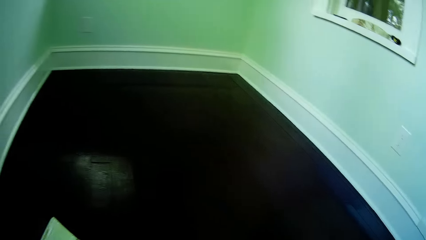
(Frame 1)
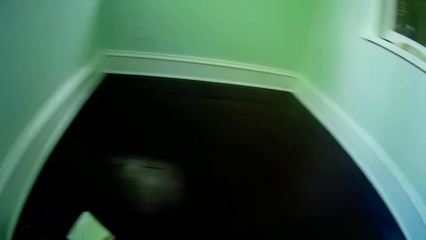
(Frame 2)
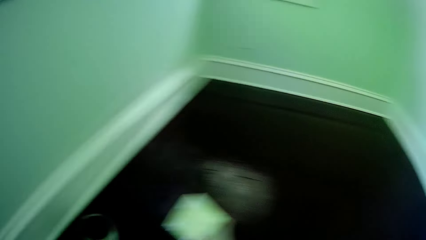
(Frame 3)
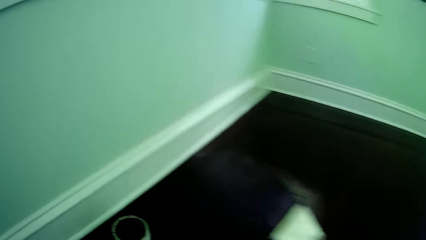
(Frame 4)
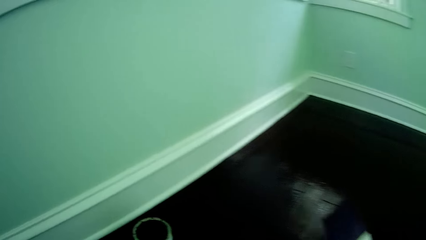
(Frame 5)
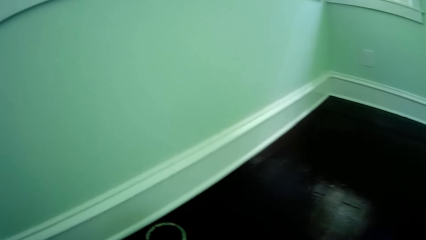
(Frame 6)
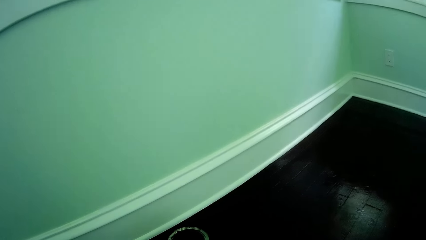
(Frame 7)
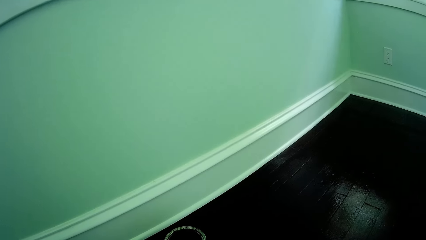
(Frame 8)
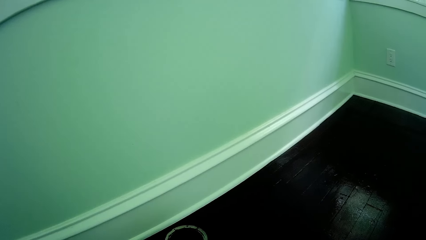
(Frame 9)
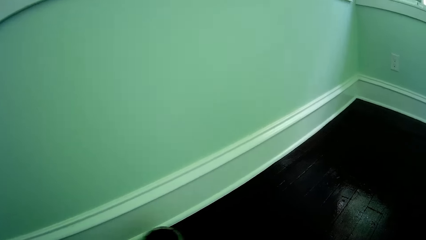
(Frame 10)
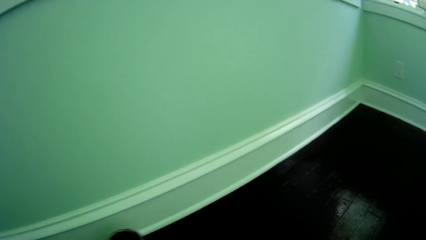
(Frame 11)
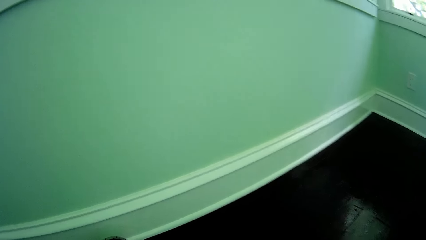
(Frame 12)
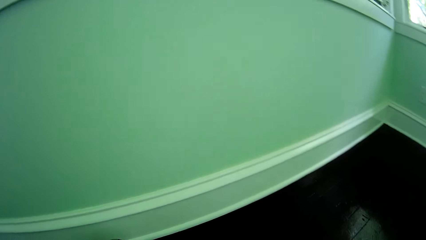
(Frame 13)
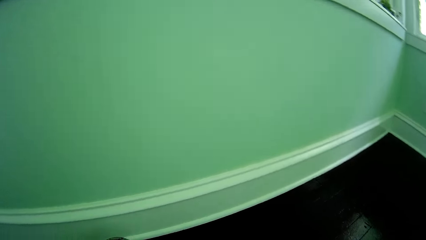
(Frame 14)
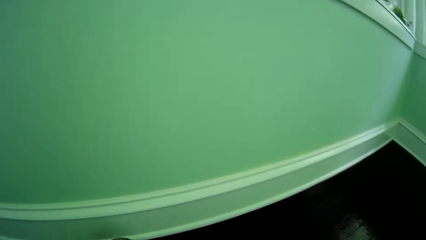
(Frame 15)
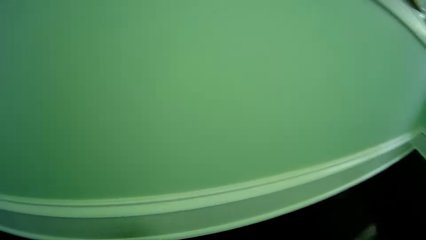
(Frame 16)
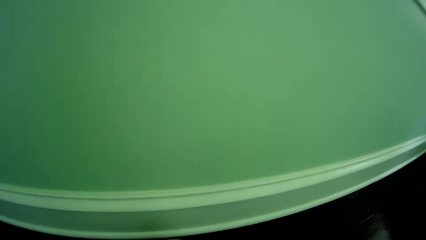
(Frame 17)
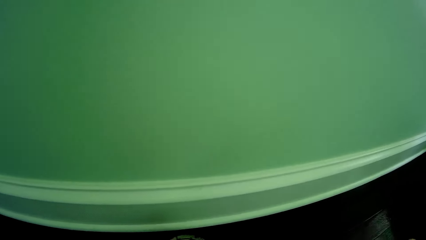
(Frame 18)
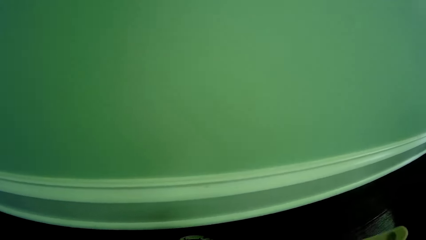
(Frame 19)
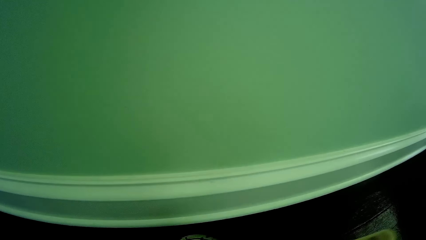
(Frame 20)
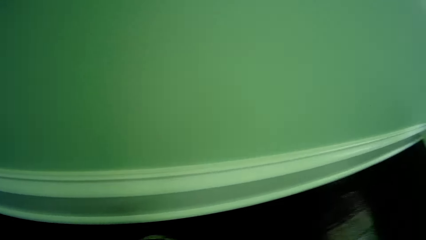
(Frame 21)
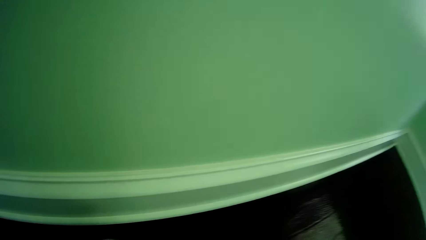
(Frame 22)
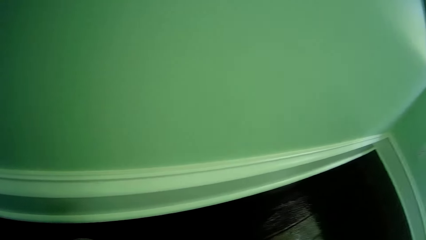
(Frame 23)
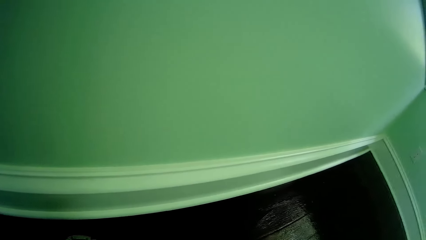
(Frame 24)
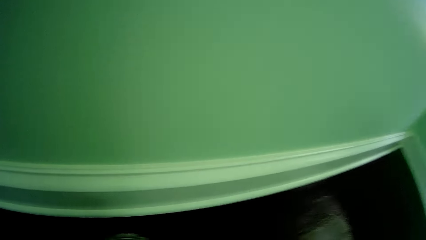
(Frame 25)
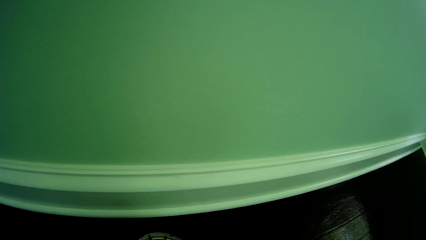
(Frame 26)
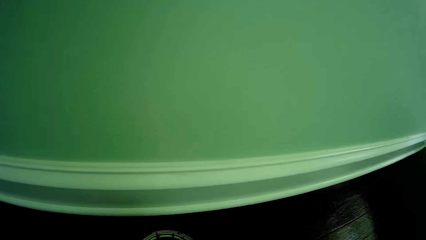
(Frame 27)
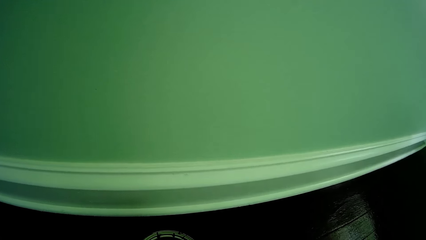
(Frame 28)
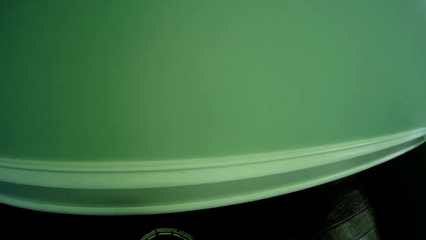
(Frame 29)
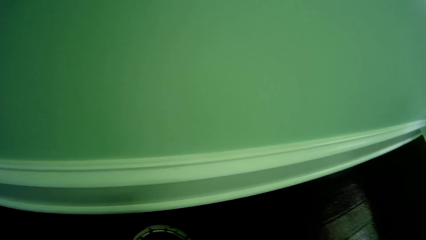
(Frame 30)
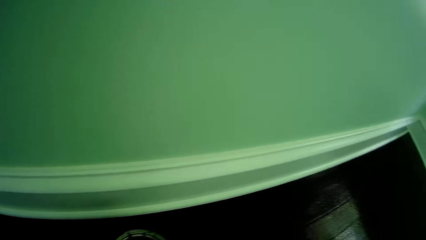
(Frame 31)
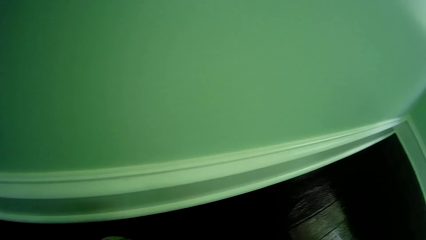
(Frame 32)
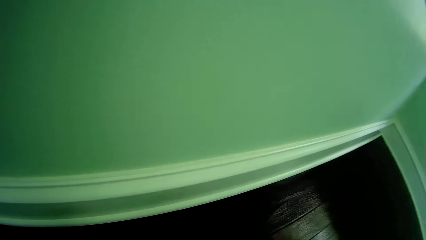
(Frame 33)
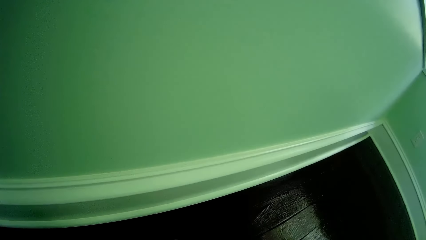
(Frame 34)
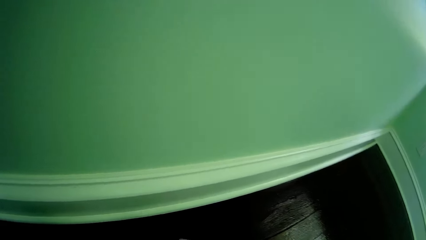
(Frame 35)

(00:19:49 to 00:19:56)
The camera wearer moves the can of rust paint on the apartment floor with his left hand.

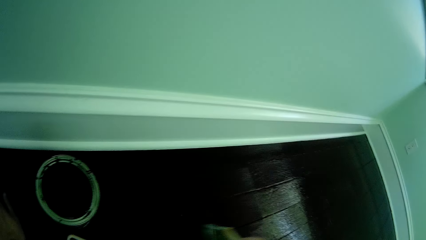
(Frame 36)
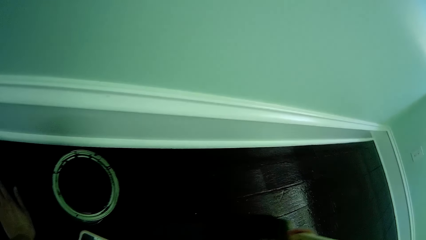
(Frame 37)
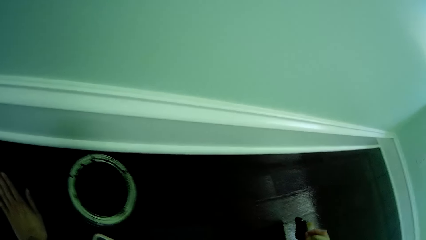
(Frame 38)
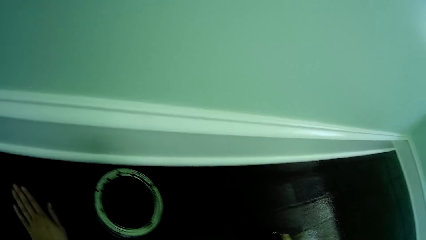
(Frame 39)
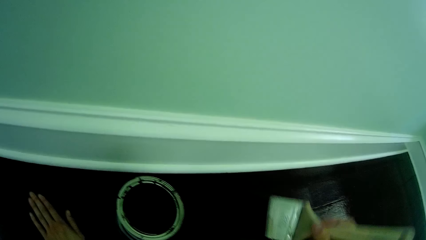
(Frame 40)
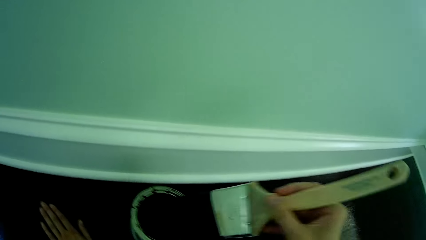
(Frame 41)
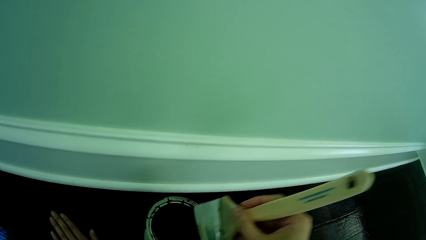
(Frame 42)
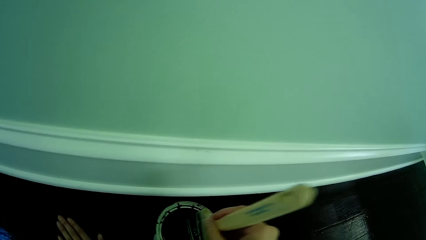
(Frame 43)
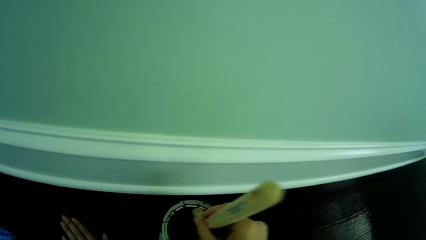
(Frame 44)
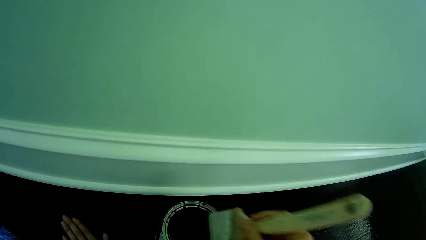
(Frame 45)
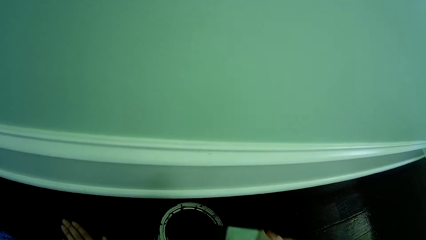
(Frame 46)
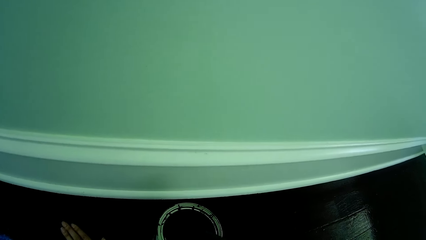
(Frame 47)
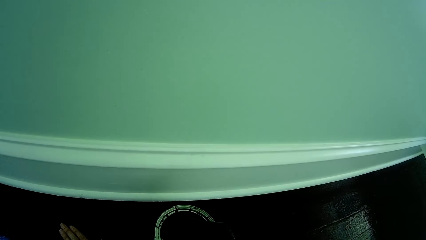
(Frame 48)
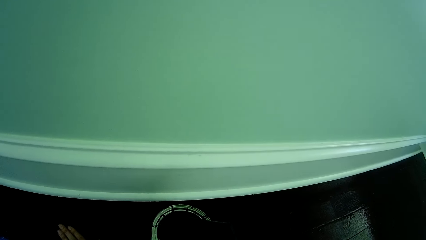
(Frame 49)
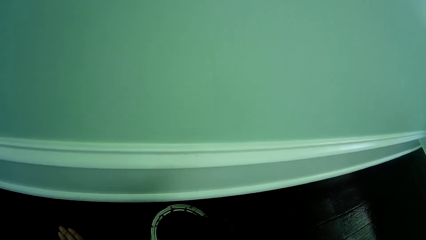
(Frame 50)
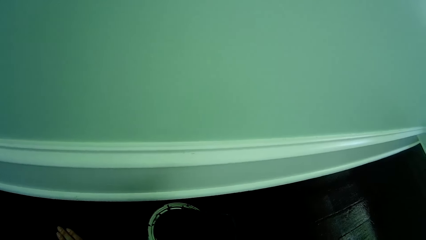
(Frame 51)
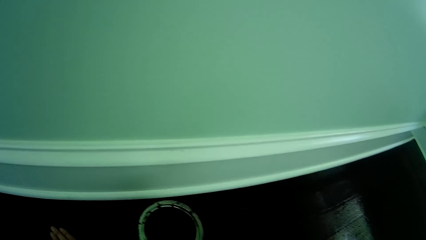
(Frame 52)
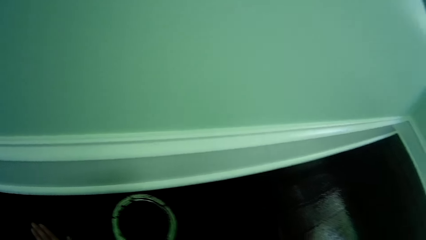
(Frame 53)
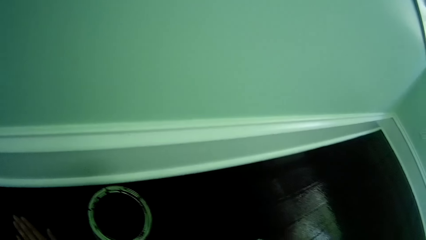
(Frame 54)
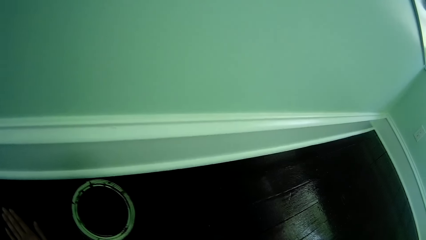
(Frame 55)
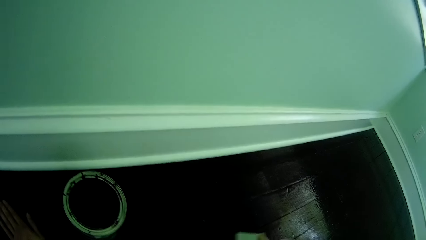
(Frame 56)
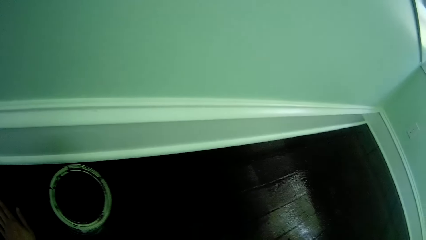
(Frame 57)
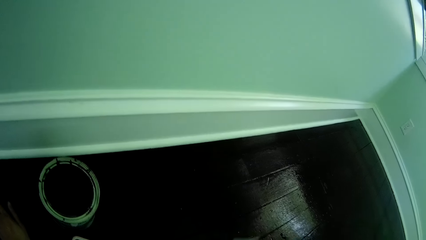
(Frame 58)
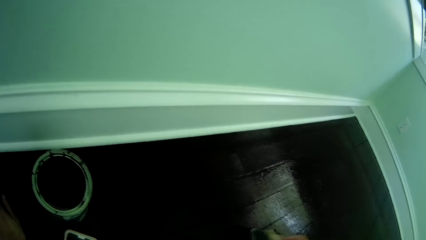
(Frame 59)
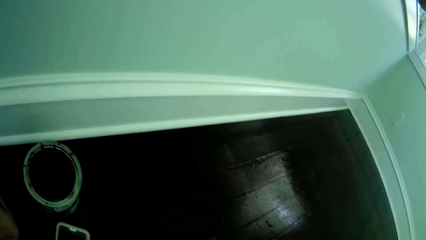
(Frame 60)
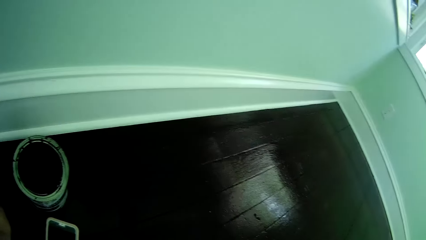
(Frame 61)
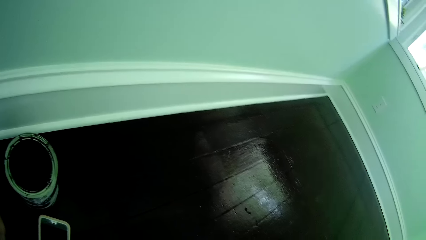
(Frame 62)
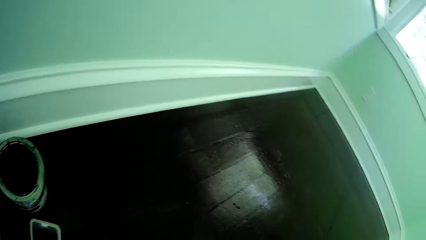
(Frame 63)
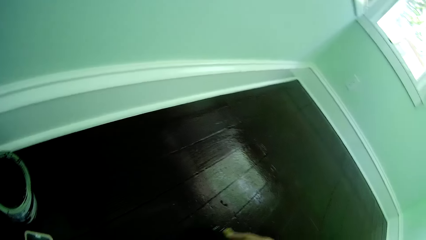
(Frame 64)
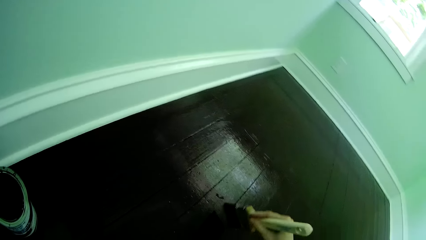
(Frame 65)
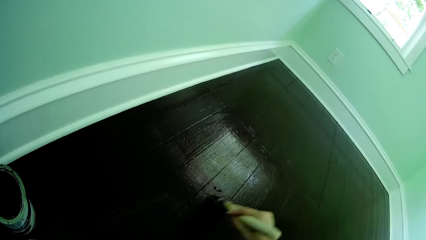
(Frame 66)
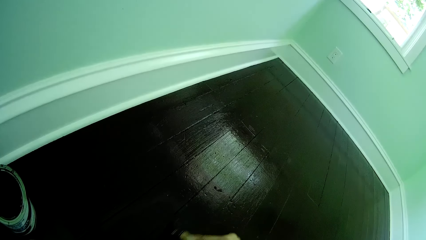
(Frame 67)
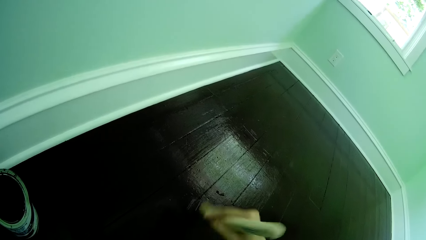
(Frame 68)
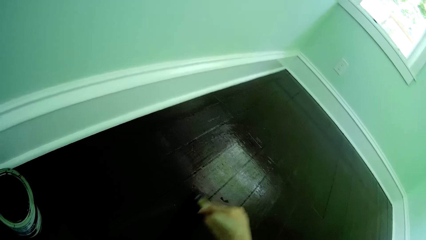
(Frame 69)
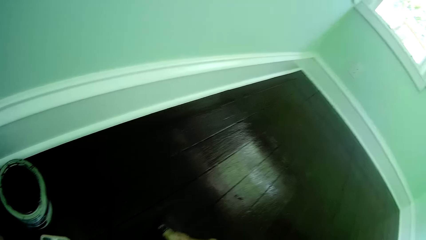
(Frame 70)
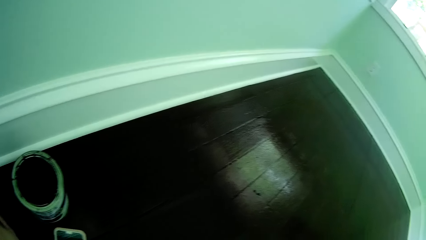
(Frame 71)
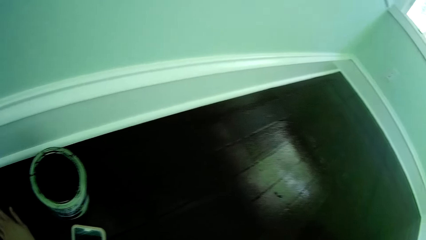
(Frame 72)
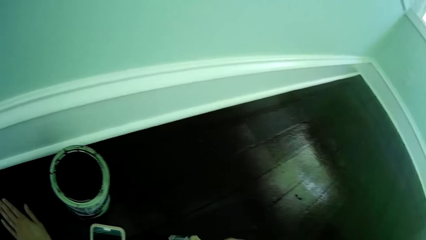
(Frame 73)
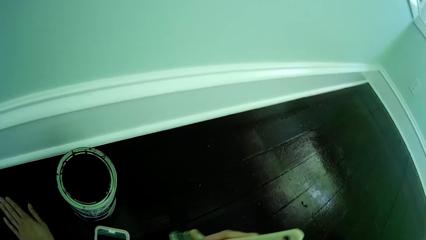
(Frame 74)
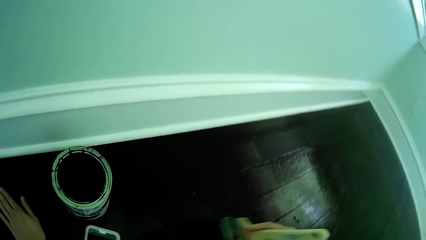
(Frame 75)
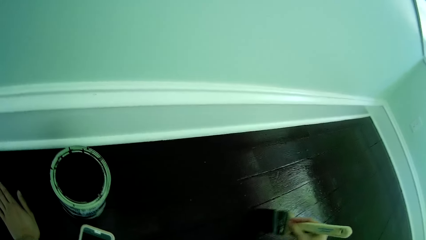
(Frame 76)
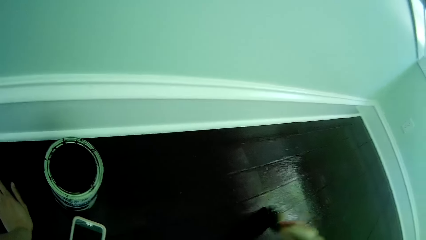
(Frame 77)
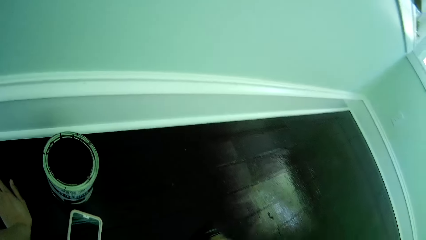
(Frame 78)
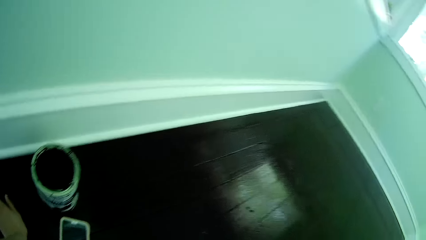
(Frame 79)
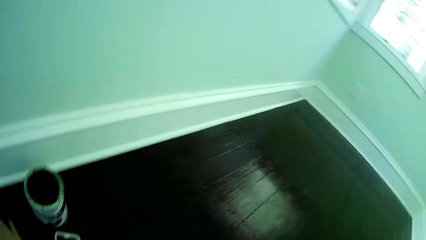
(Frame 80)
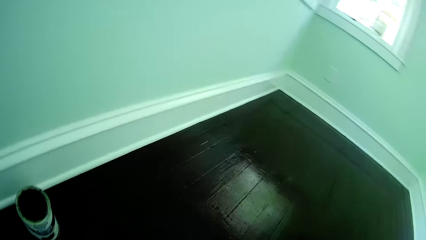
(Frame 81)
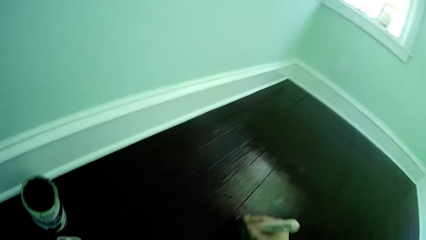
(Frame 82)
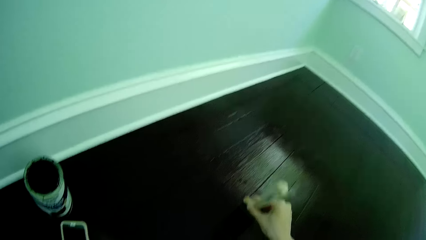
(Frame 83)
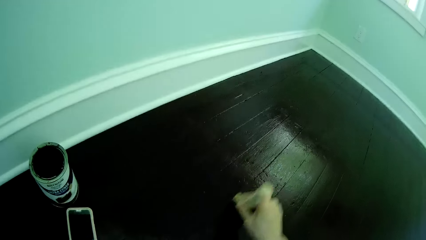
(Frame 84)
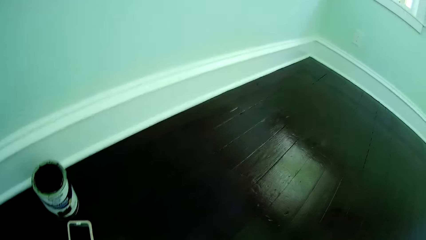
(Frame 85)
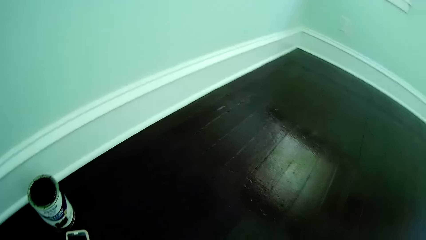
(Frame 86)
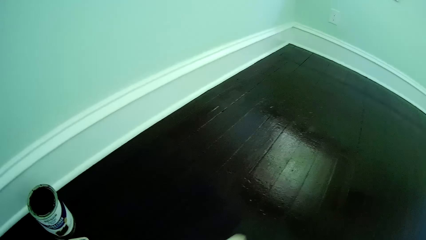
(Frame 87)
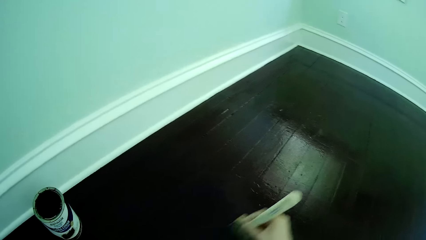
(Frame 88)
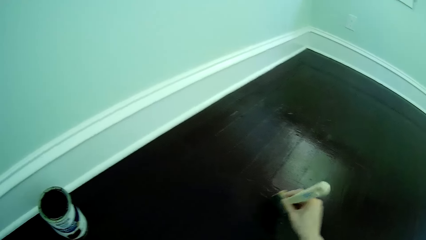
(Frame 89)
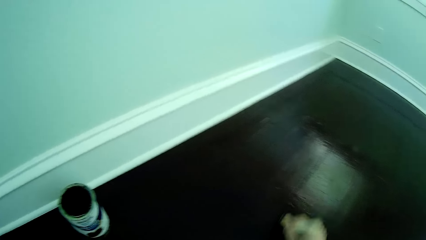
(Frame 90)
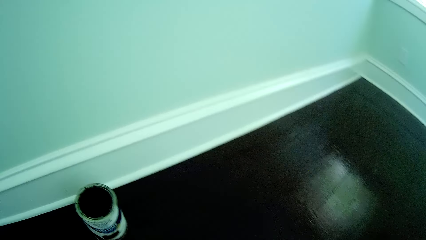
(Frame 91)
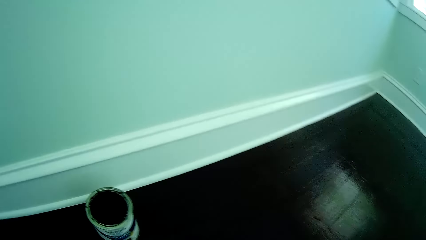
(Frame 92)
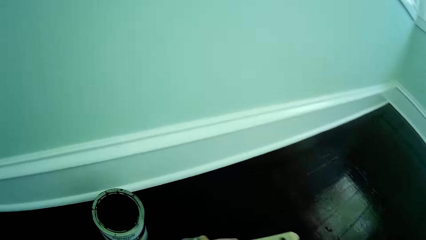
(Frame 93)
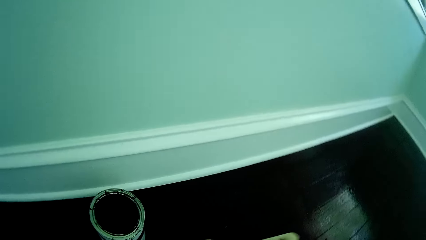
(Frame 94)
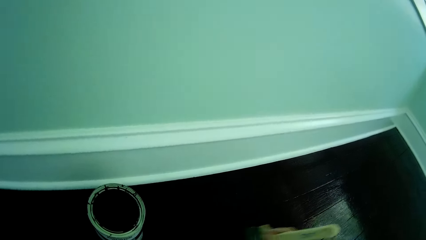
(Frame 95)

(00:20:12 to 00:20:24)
The camera wearer dips the brush in his right hand into the can of rust paint on the apartment floor. He removes the brush in his right hand from the can of rust paint. He paints the apartment floor with the brush in his right hand. He paints.
